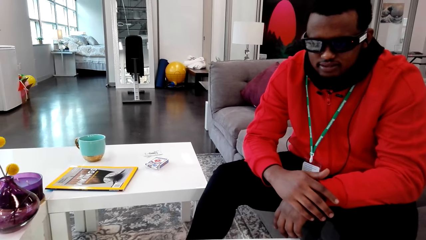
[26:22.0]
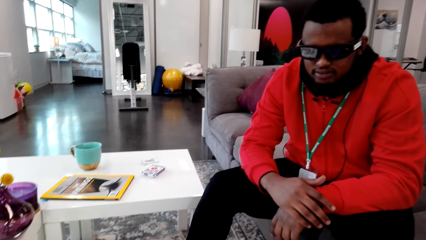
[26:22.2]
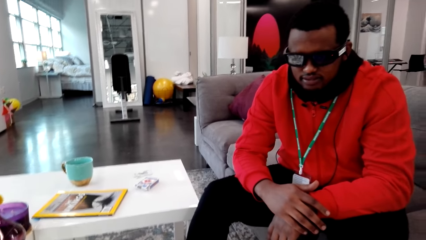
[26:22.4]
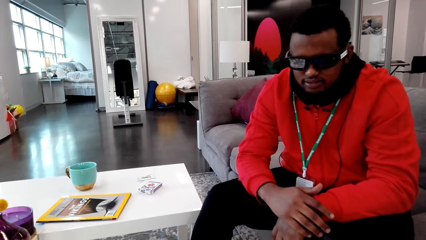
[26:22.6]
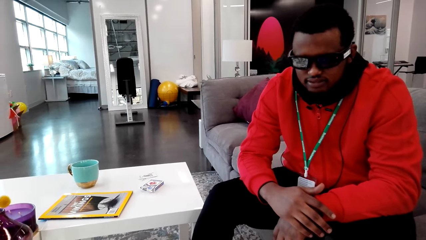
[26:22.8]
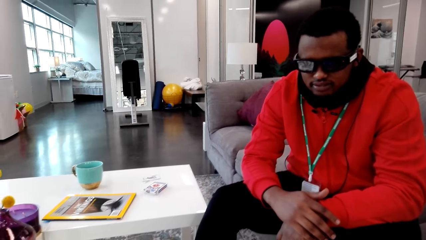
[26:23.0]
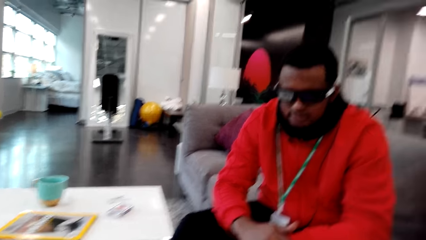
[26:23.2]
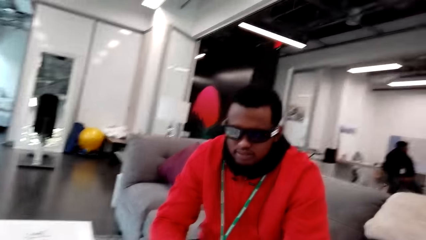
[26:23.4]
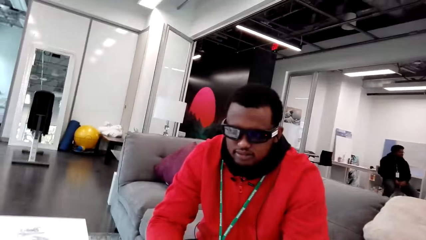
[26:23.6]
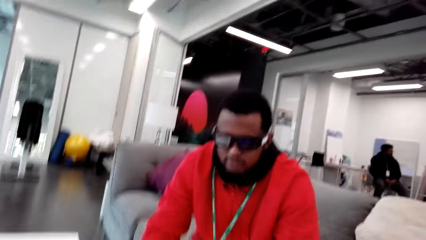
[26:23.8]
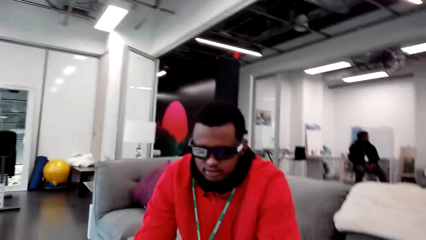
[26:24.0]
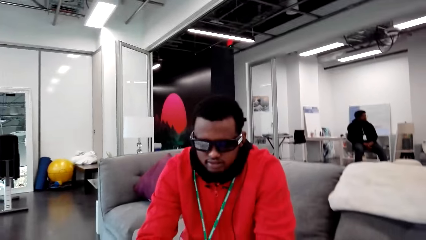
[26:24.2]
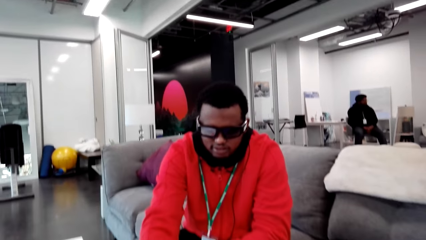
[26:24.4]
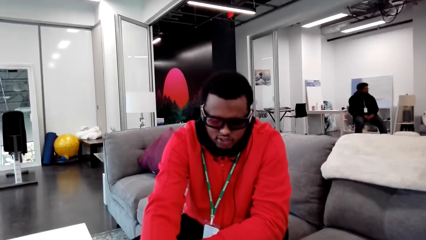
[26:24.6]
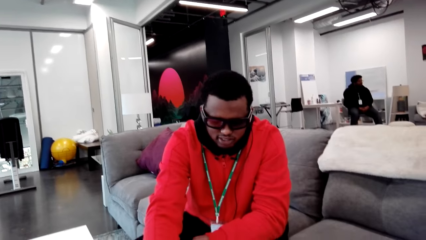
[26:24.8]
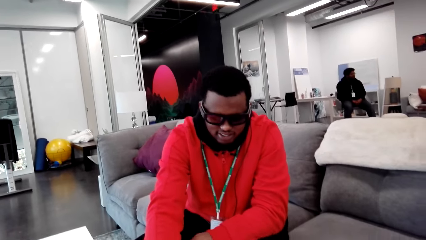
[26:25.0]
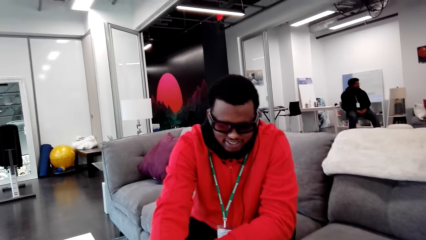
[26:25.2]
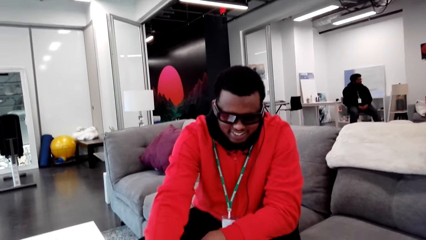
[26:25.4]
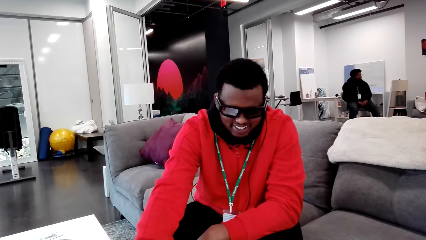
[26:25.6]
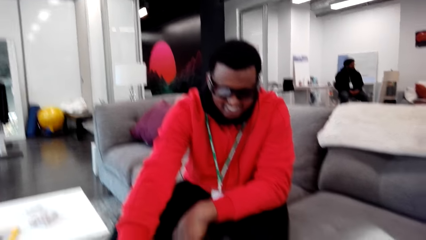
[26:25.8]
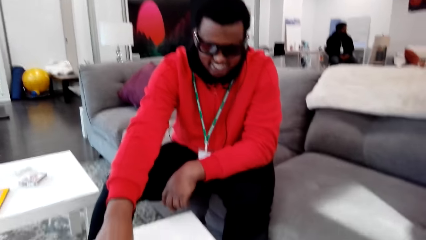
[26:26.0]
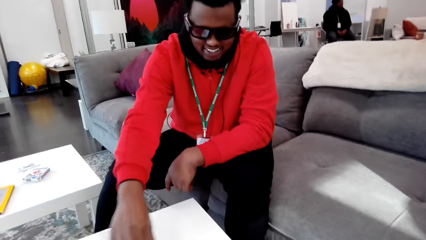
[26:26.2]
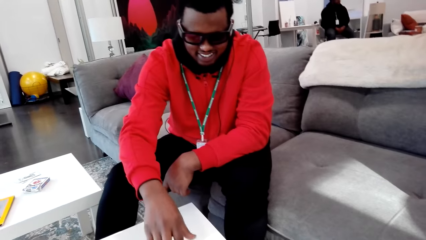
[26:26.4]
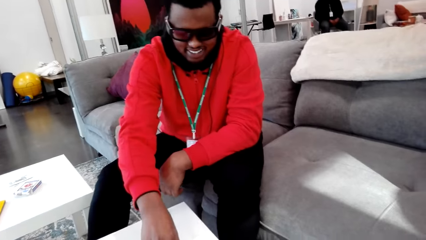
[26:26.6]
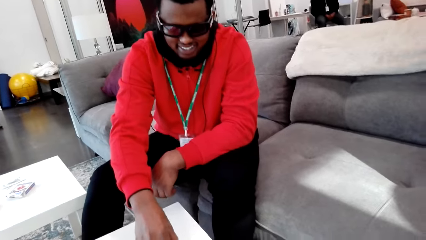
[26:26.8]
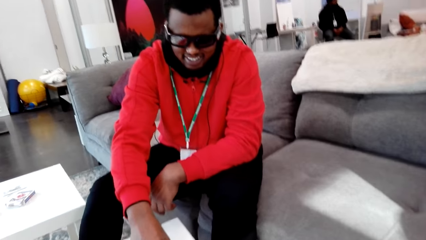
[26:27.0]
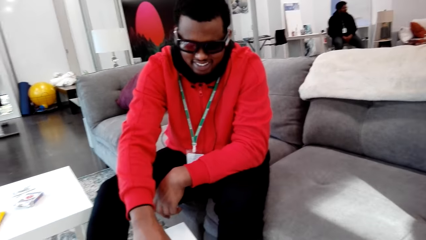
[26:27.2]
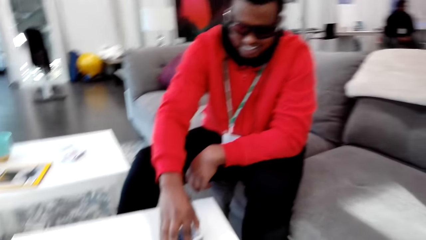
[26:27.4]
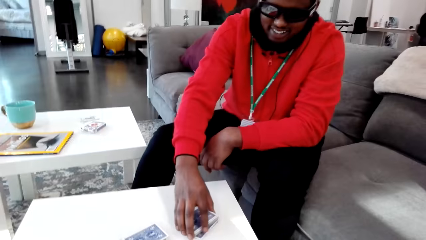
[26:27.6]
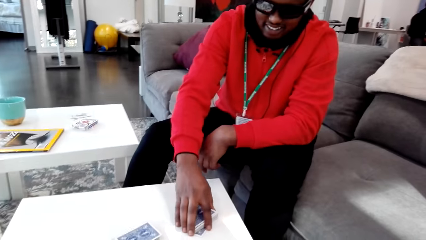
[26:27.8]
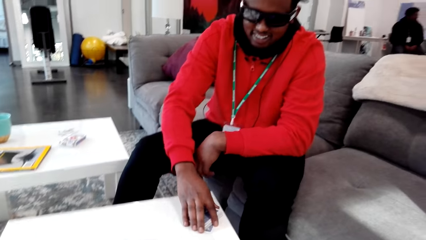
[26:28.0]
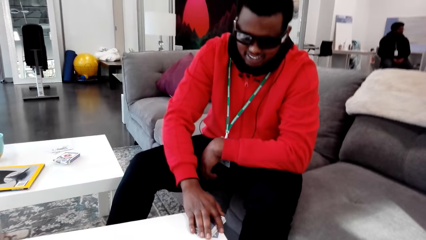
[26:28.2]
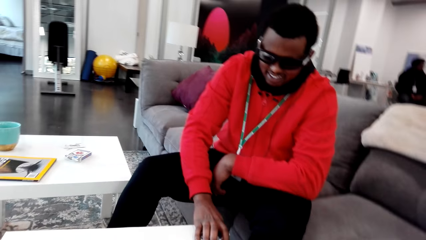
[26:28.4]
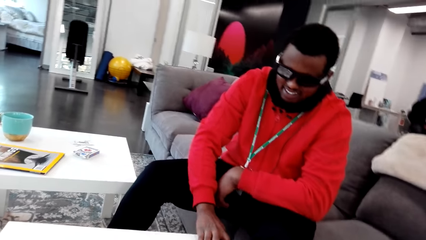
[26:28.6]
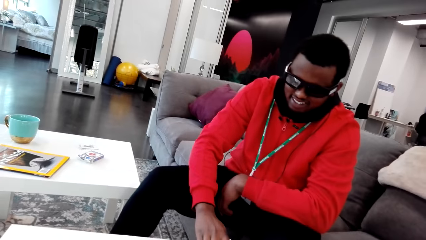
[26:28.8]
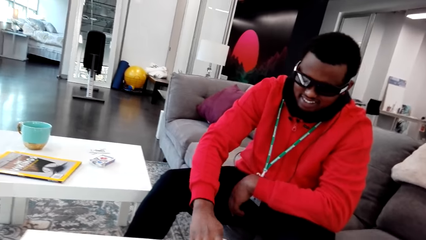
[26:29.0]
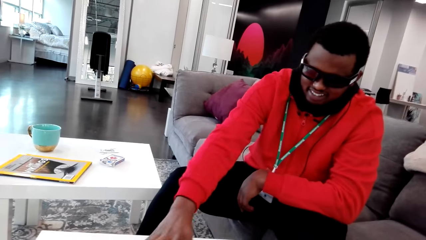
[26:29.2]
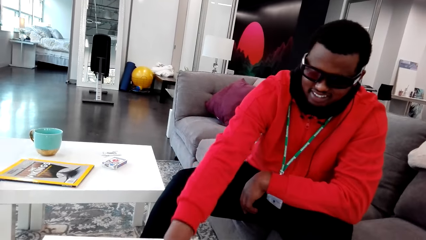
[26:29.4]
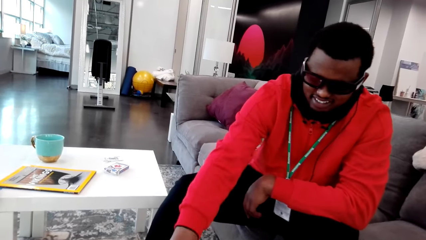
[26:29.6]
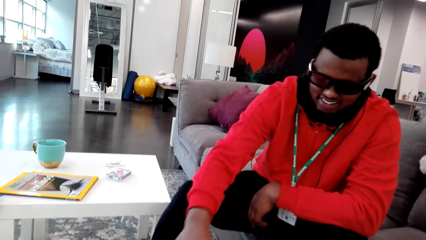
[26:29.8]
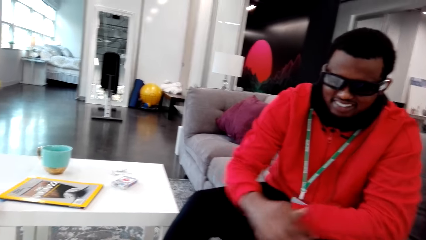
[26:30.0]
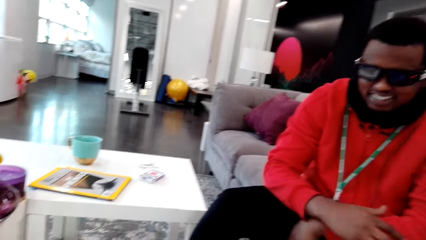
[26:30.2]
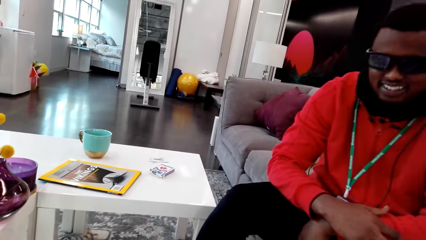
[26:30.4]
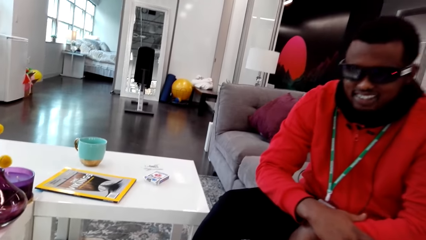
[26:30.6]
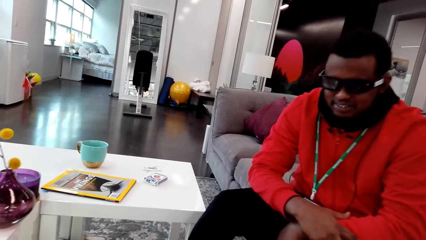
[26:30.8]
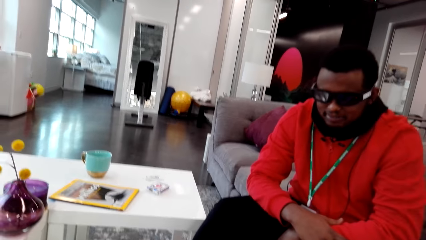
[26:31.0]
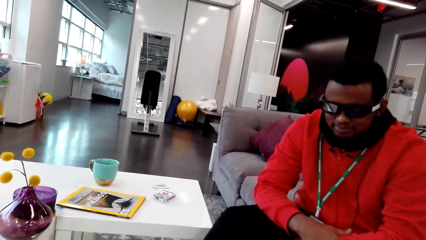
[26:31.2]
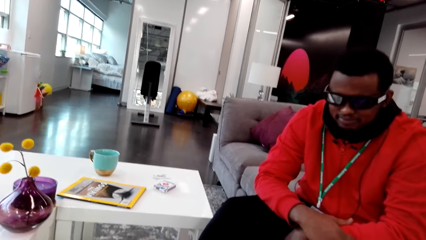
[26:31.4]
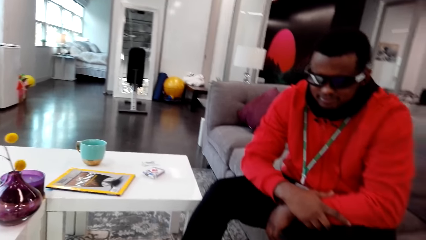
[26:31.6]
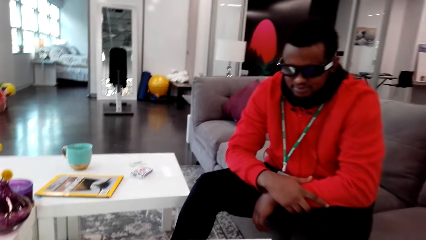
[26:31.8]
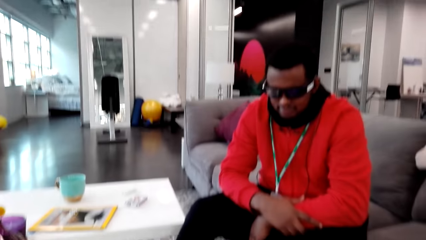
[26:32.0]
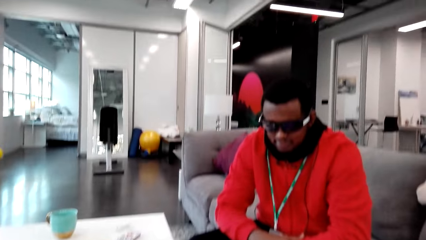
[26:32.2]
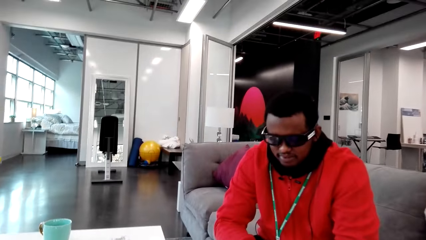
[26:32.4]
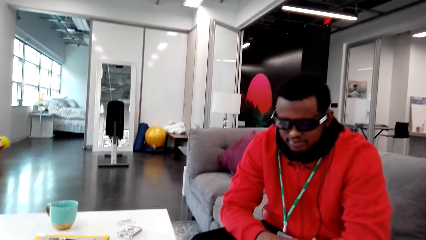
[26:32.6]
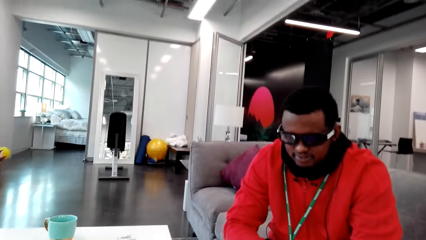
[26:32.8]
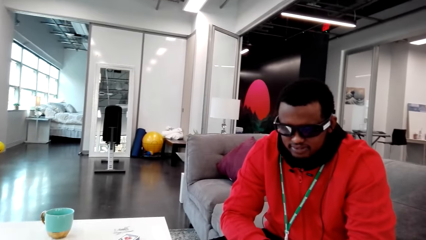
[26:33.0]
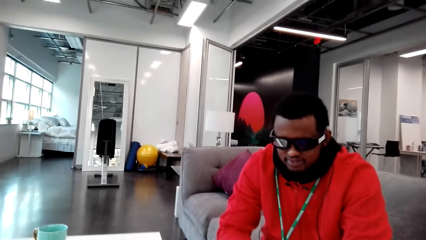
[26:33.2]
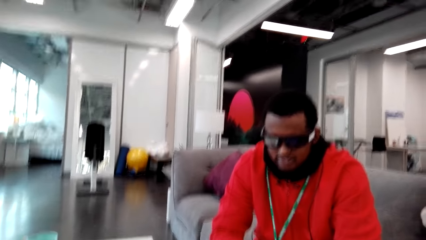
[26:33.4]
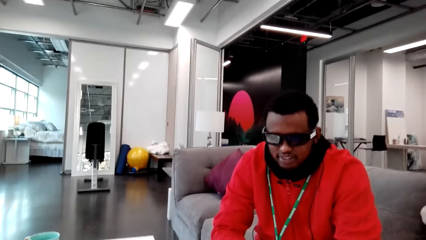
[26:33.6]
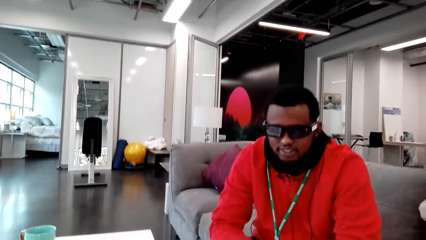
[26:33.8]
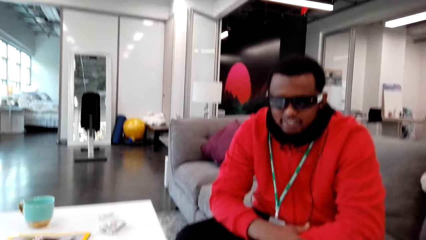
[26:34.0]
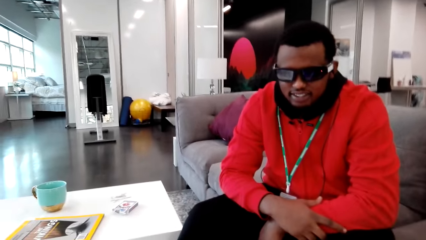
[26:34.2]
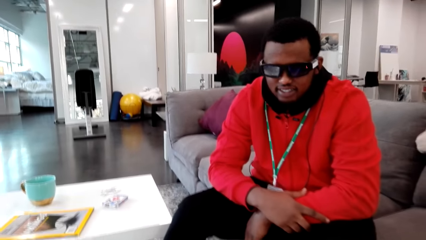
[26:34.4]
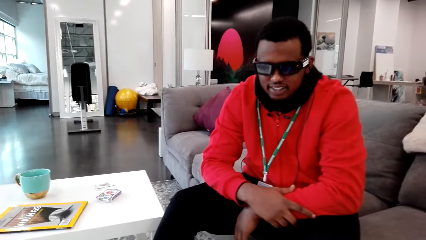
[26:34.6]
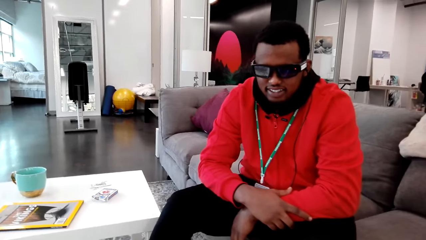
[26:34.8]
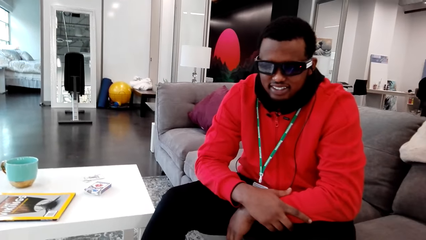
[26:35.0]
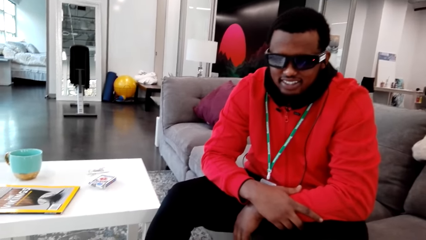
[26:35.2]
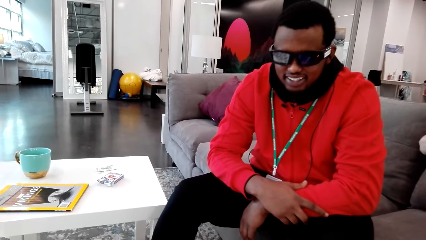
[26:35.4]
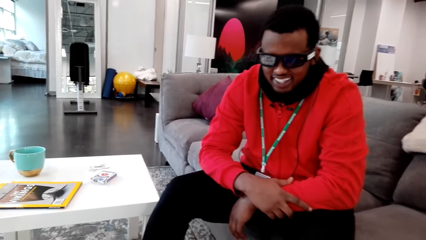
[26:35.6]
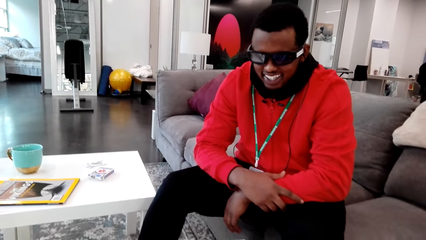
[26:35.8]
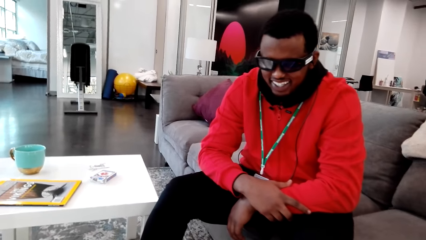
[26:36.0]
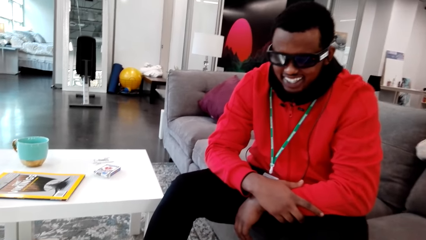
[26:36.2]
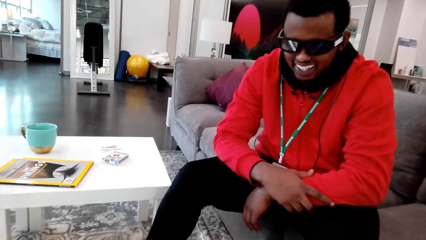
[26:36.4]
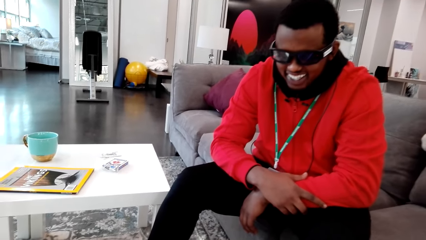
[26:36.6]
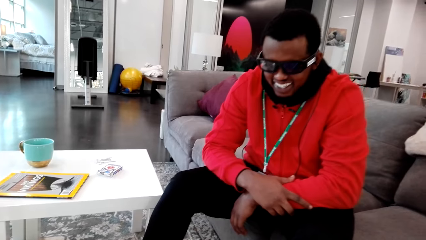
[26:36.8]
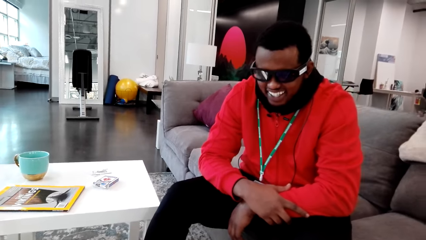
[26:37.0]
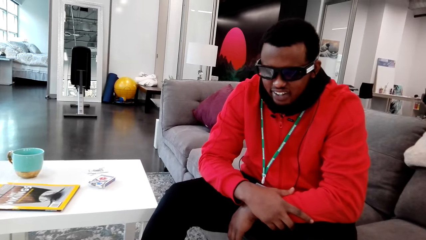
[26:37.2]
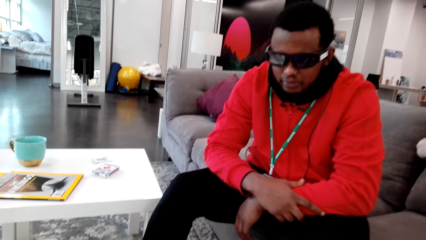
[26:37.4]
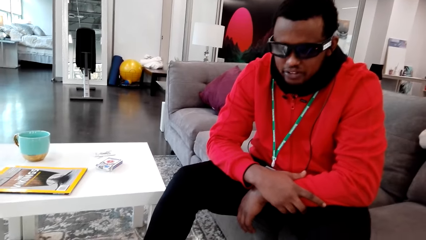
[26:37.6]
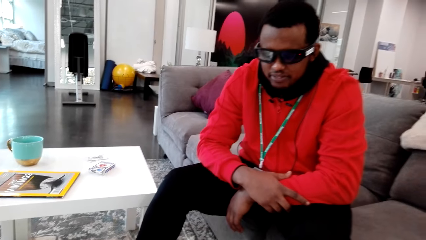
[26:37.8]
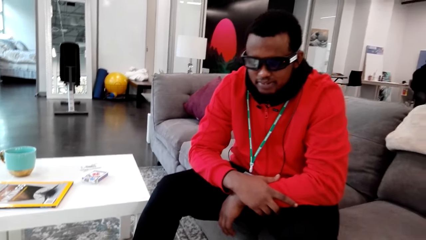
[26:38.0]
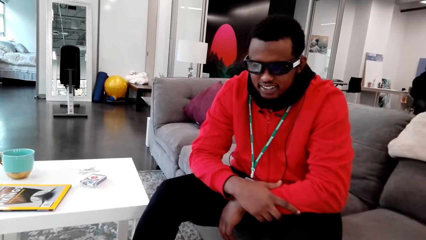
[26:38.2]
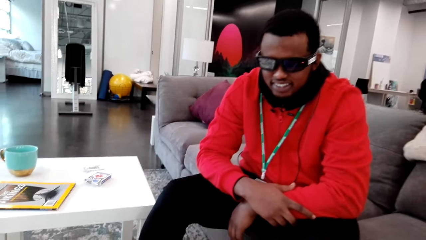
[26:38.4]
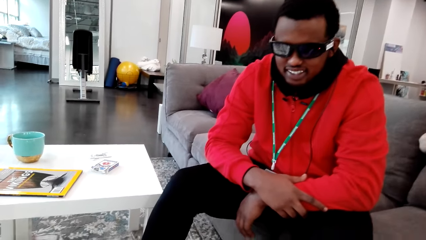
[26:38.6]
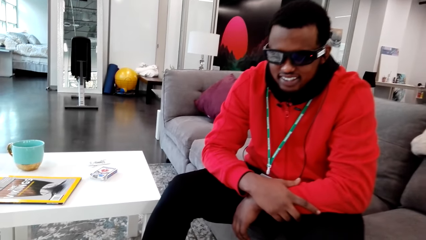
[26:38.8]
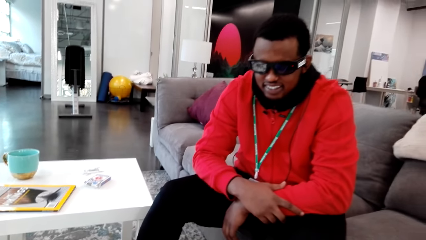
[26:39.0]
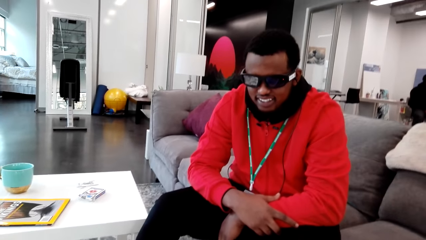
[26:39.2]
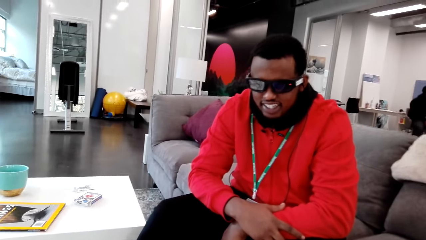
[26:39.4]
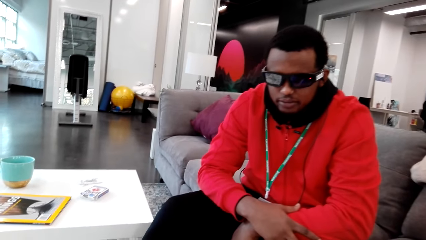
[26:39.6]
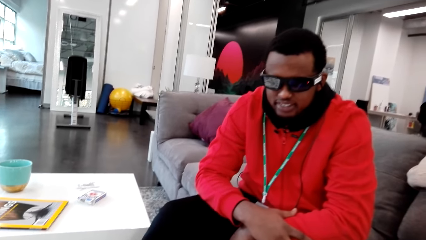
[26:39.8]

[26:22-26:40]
The camera wearer talks to a man. The man talks. The camera wearer laughs. The man takes his cards, puts the cards on the table and folds his hands. The camera wearer talks to the man. The man talks to the camera wearer.
